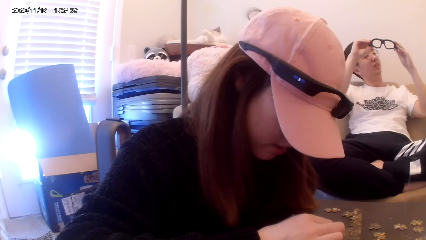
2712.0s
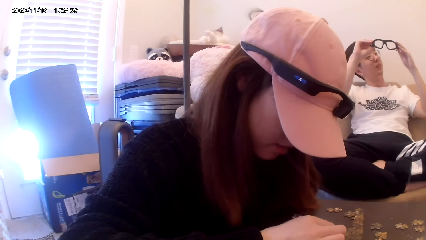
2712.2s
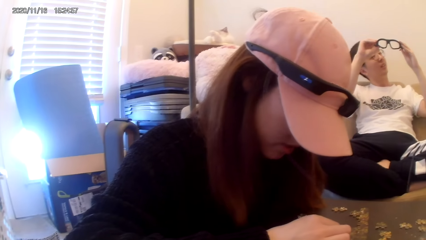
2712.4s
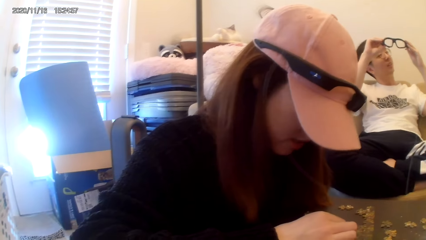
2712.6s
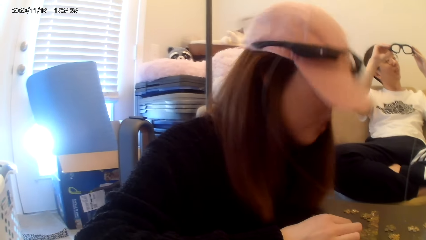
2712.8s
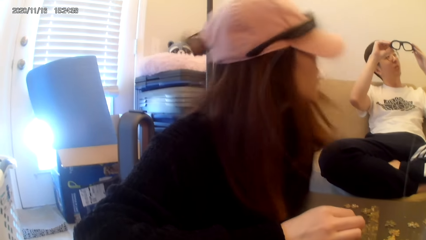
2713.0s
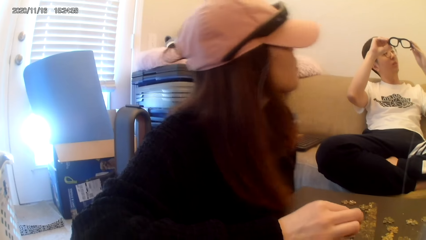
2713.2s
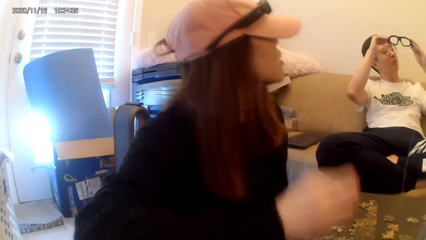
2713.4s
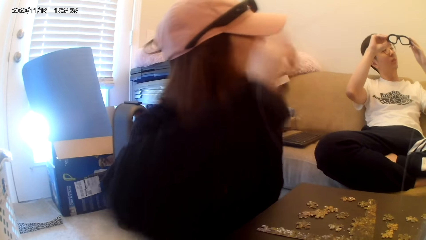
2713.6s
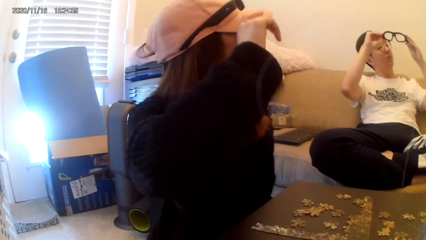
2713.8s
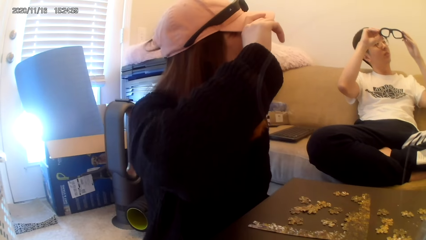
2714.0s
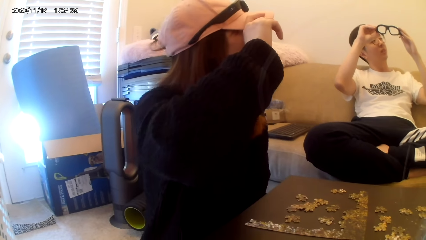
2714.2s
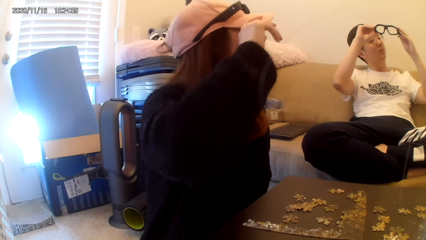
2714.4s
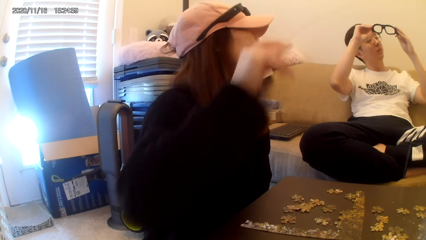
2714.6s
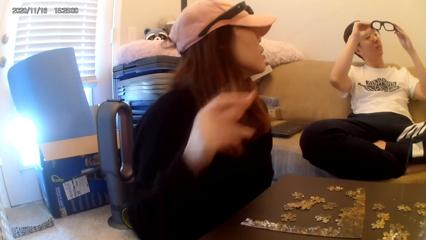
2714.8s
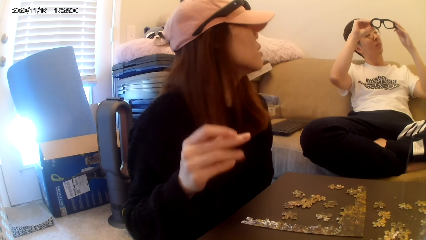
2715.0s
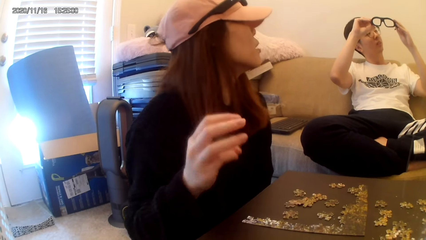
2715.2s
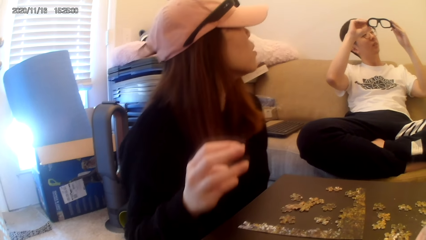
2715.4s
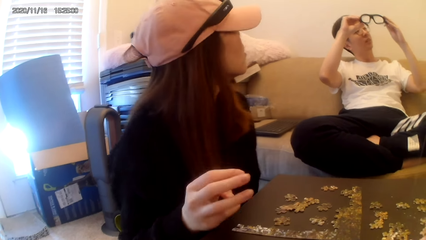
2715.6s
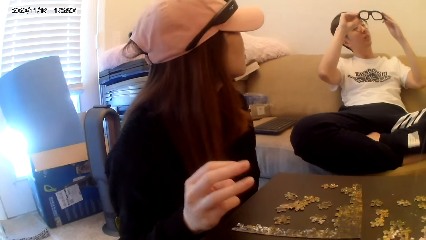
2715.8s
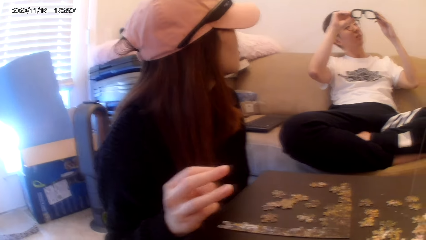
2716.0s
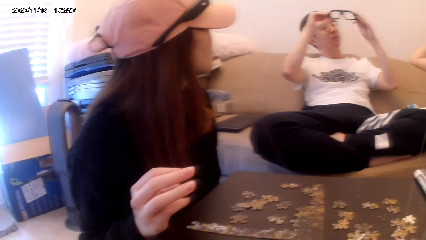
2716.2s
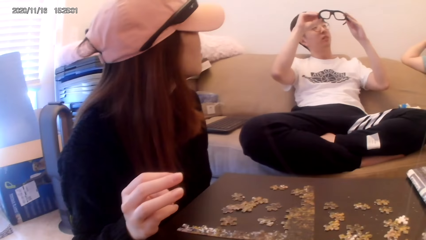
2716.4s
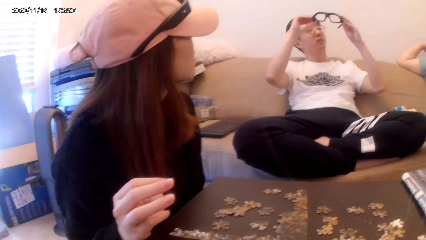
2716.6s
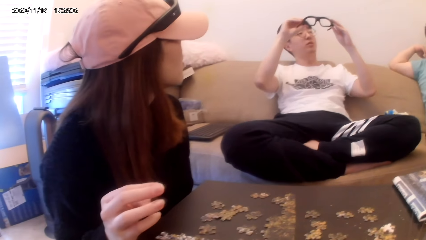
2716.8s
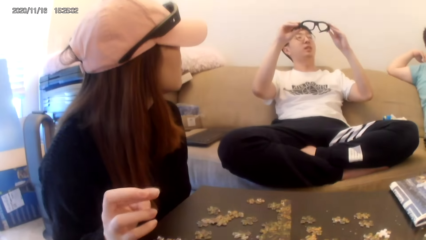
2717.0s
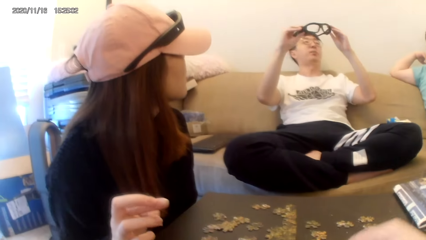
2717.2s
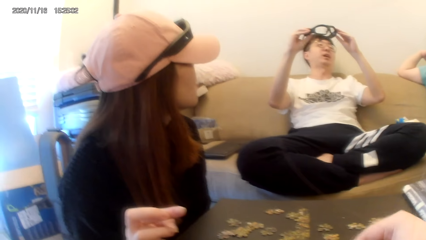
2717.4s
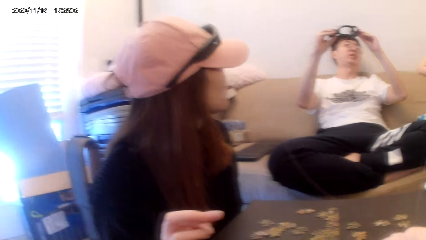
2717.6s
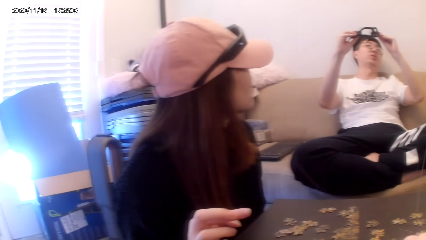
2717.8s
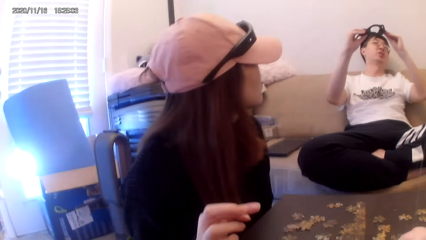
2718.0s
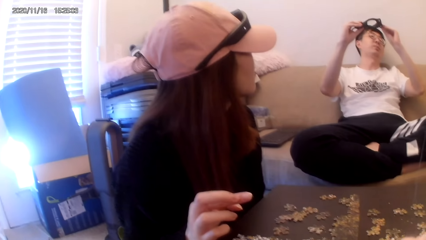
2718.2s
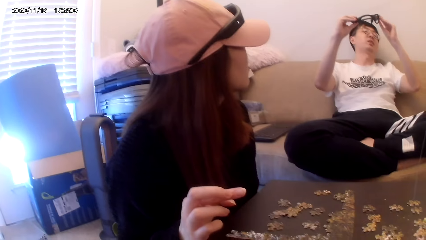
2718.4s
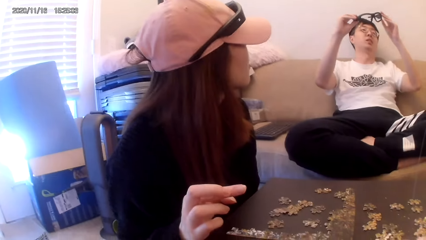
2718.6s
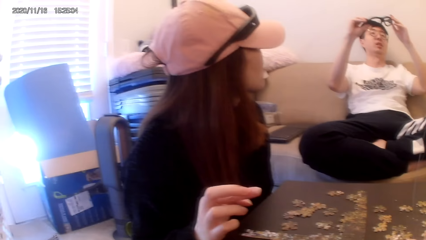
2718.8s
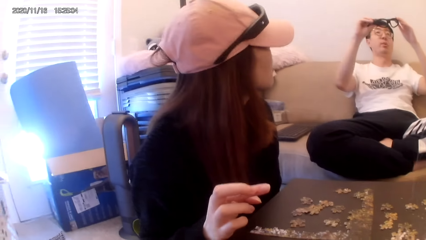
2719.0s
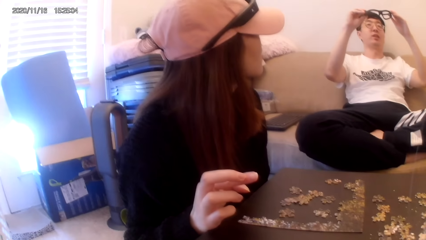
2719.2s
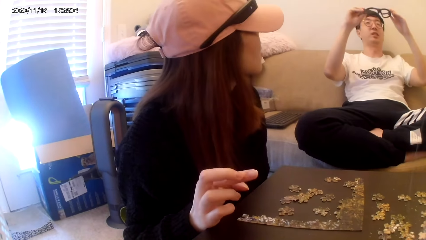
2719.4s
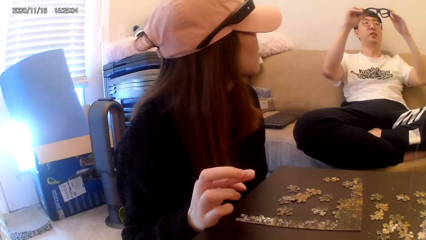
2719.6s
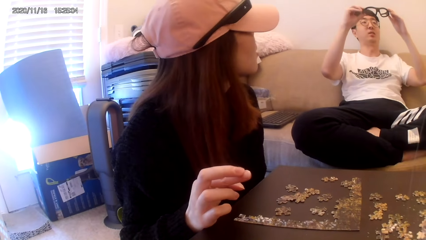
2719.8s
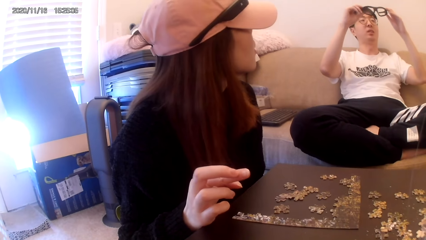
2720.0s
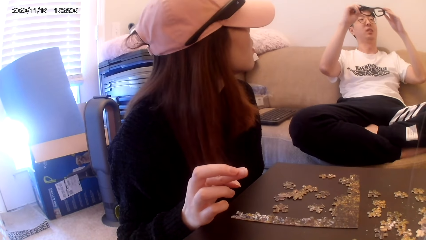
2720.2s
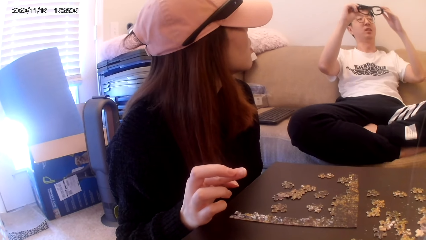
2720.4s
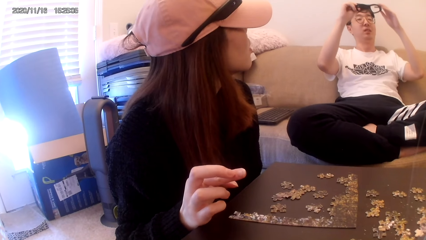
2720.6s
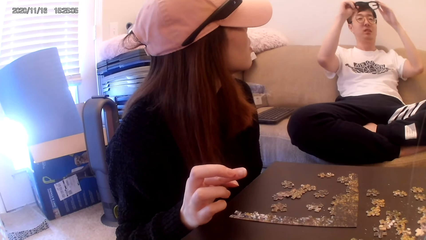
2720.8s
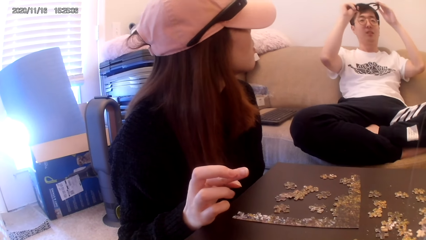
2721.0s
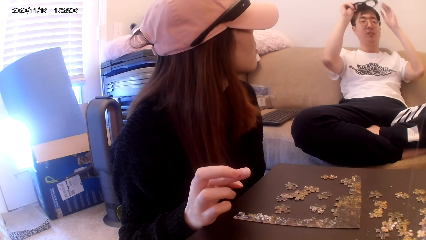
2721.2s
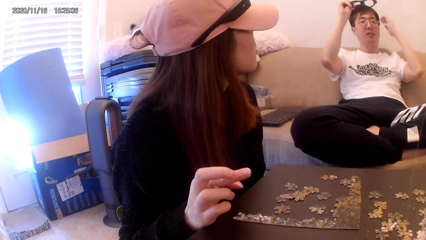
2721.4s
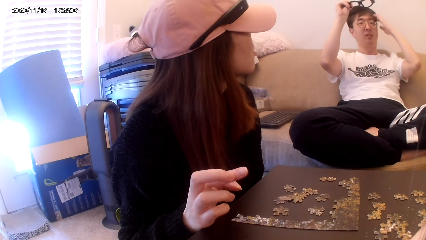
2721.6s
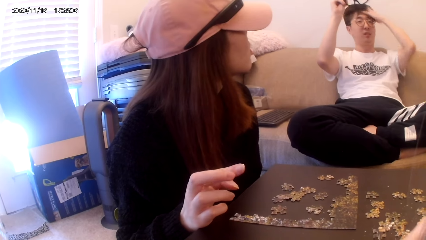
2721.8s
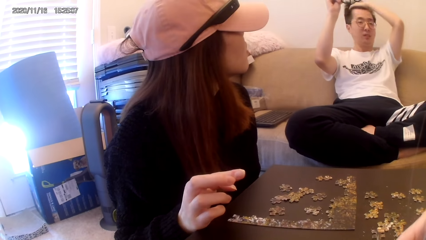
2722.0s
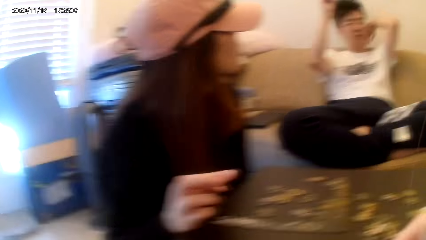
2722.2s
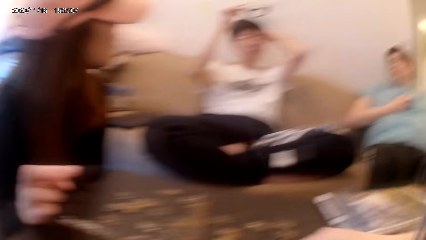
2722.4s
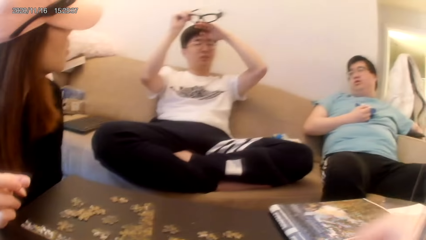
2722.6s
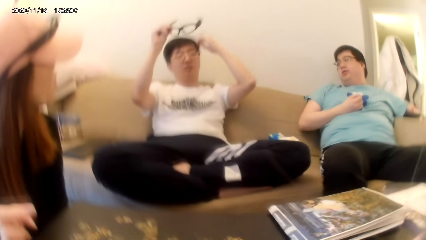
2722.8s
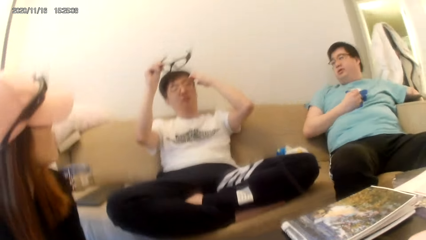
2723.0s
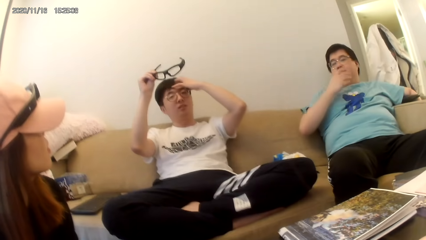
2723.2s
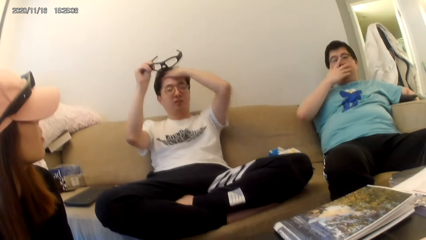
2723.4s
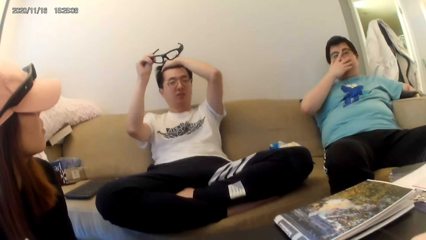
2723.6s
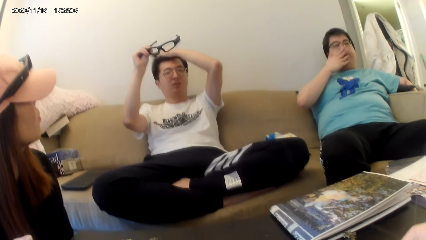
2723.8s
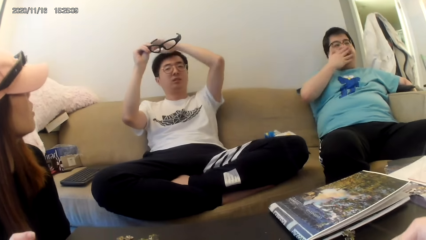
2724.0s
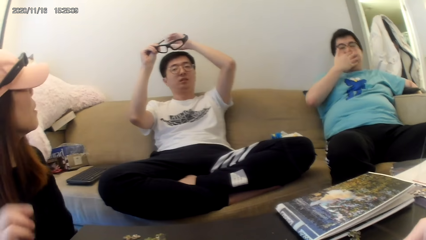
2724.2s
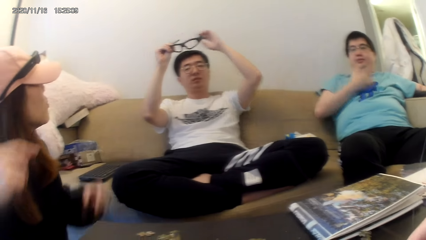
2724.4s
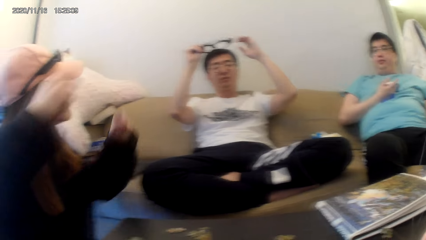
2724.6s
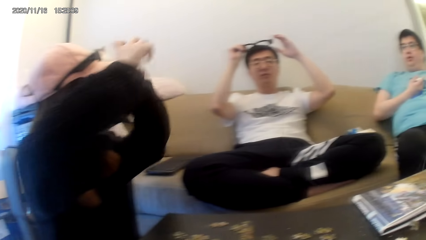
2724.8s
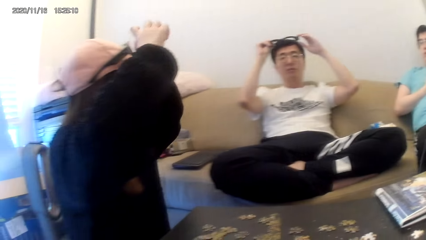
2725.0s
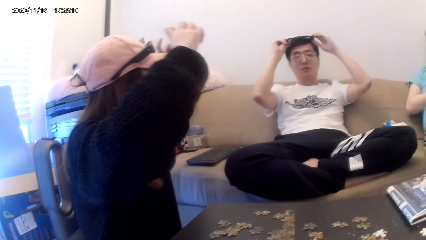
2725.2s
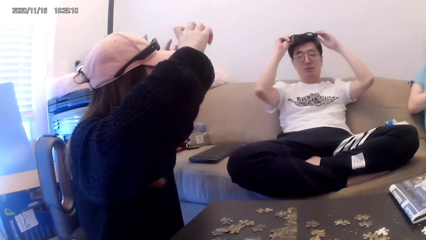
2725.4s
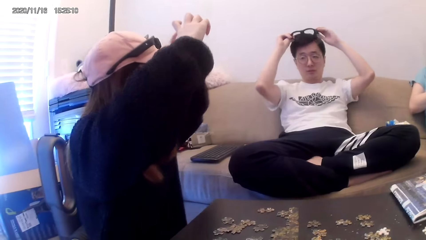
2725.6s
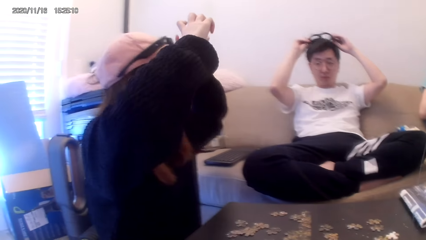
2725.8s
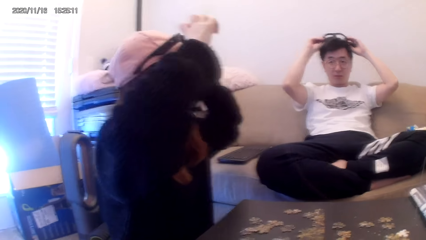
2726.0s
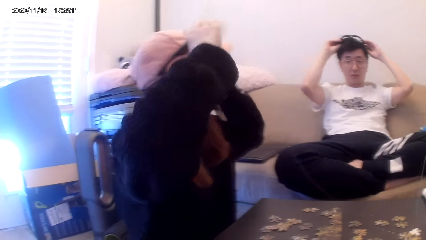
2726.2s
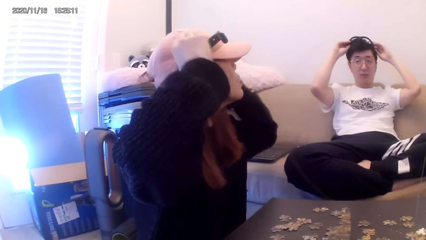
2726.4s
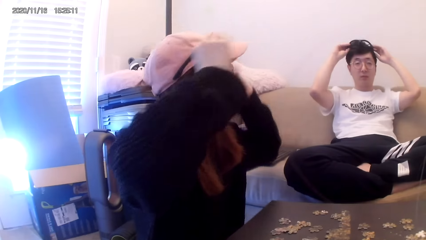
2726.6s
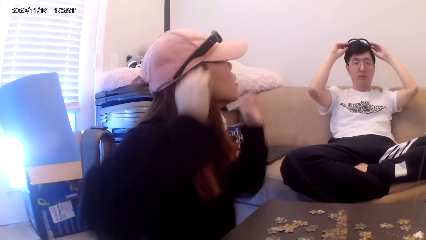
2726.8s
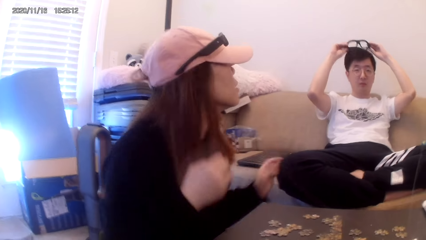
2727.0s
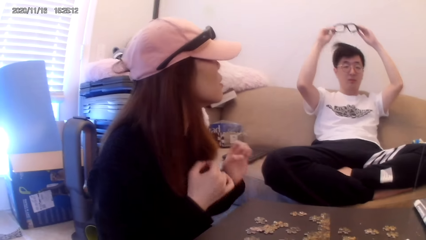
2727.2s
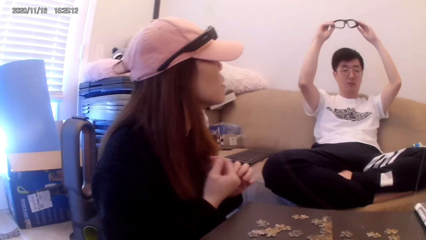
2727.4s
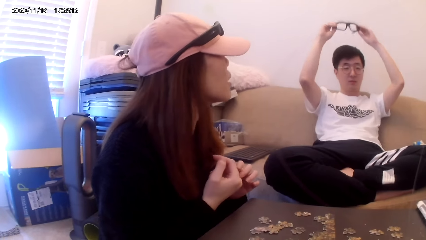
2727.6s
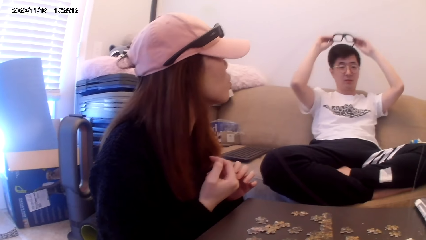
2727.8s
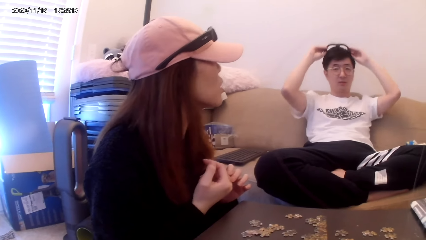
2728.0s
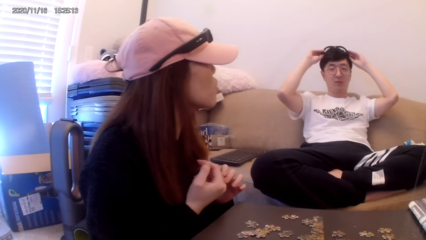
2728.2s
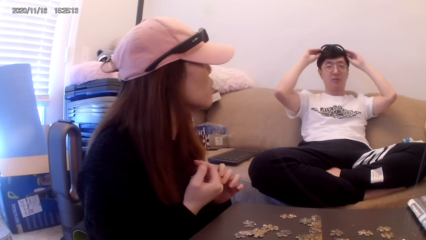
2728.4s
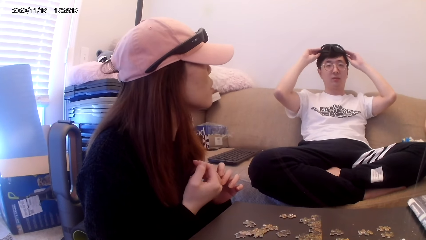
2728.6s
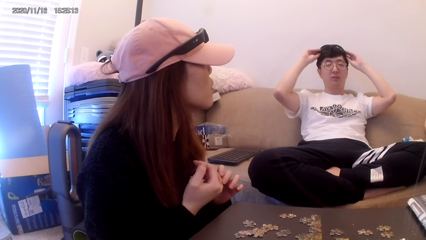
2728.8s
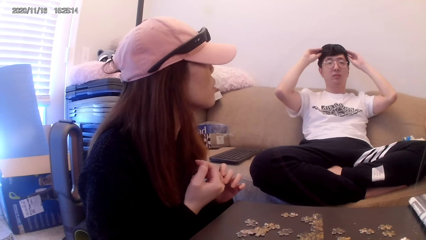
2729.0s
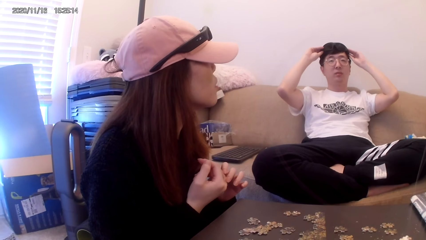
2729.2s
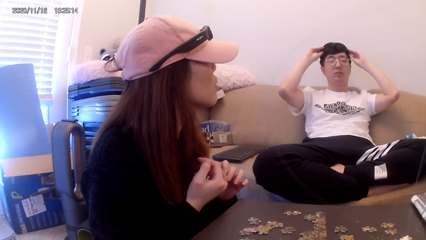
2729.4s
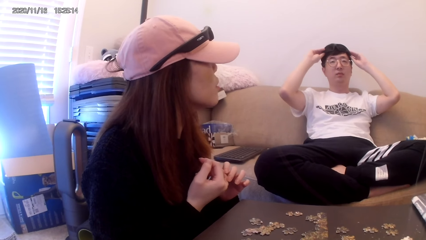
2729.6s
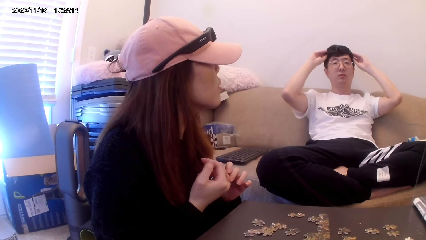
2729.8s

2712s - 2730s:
A woman turns to the left and touches the cap. The camera wearer arranges the board game materials. A man talks to another man.
